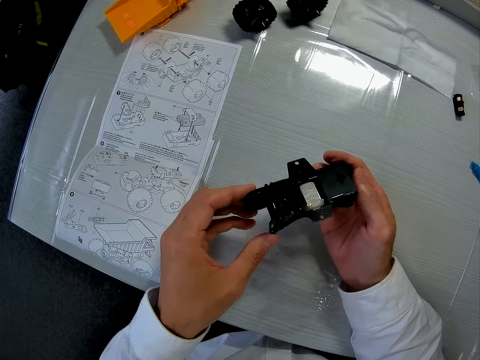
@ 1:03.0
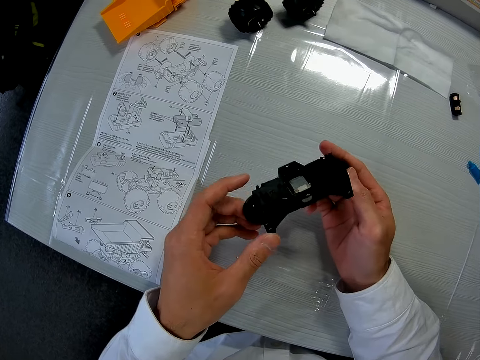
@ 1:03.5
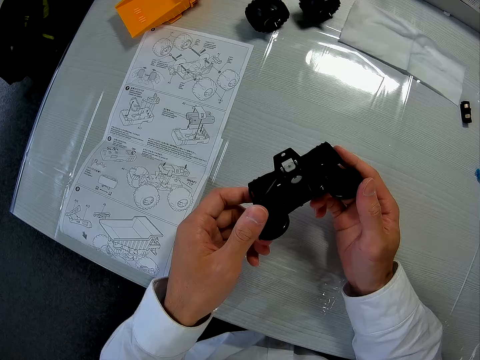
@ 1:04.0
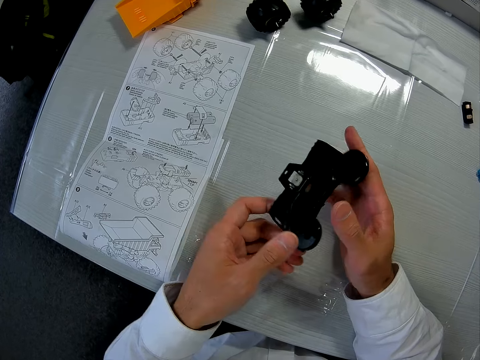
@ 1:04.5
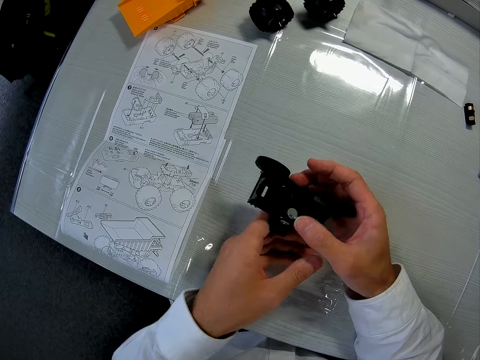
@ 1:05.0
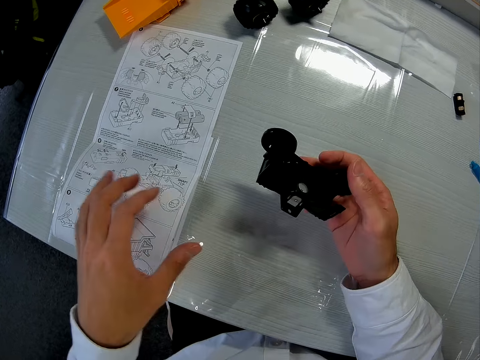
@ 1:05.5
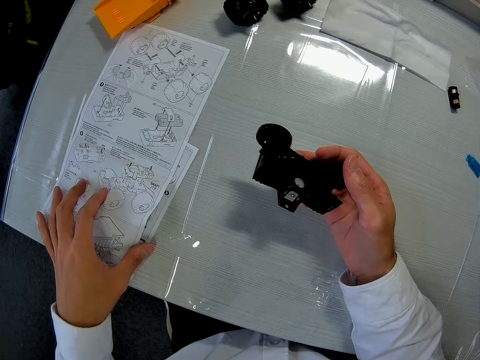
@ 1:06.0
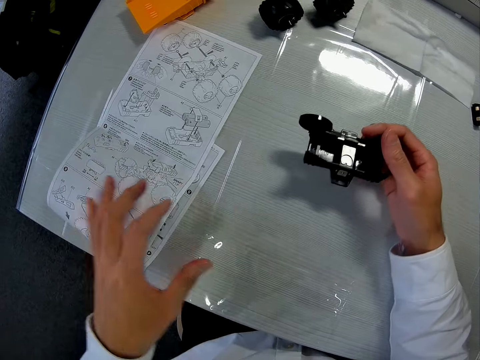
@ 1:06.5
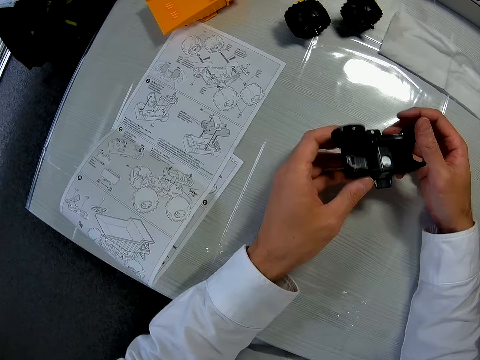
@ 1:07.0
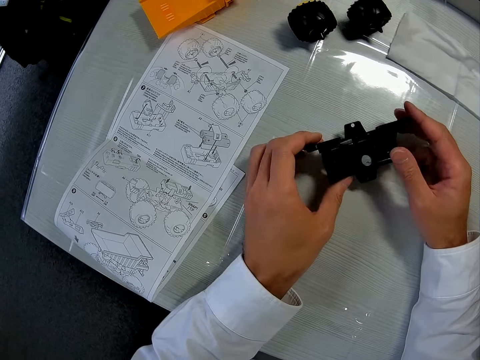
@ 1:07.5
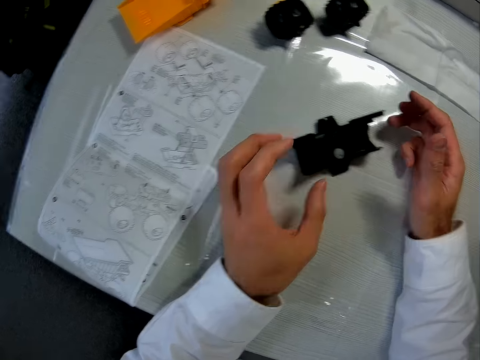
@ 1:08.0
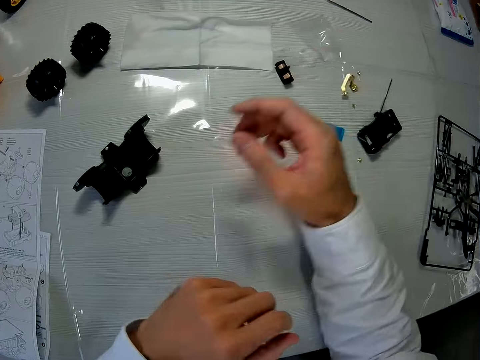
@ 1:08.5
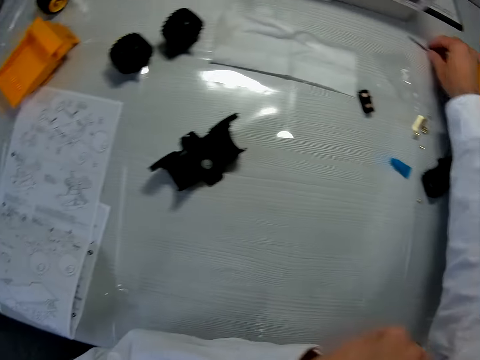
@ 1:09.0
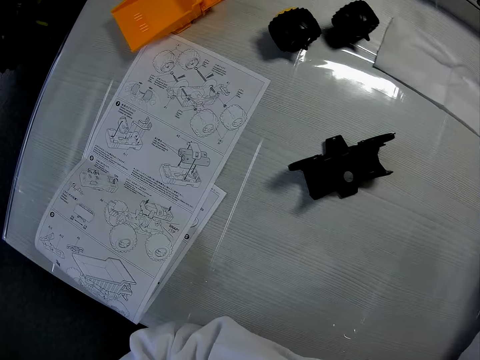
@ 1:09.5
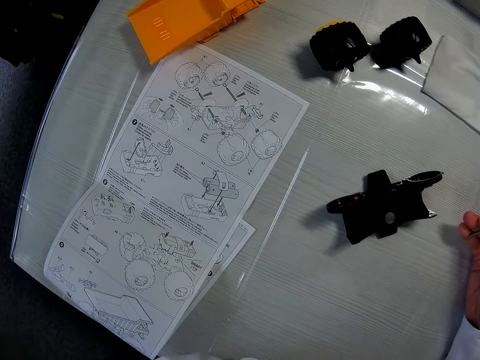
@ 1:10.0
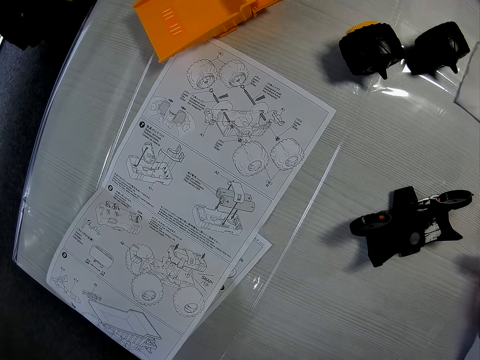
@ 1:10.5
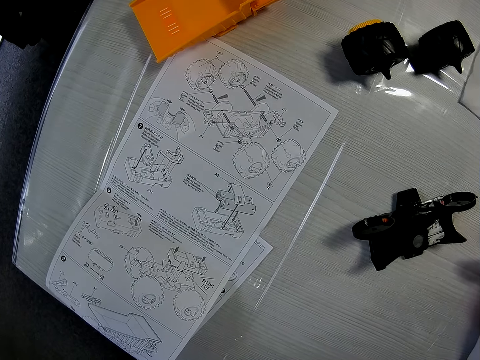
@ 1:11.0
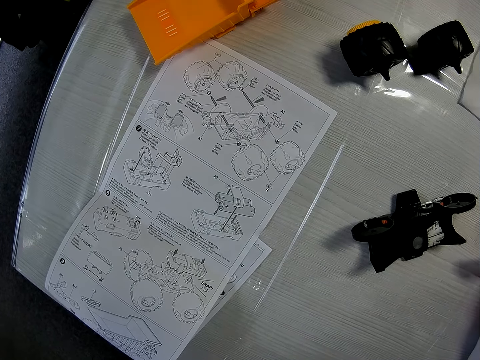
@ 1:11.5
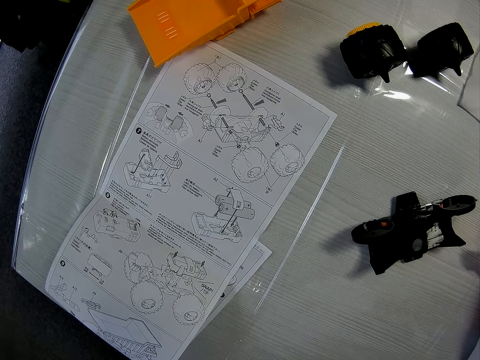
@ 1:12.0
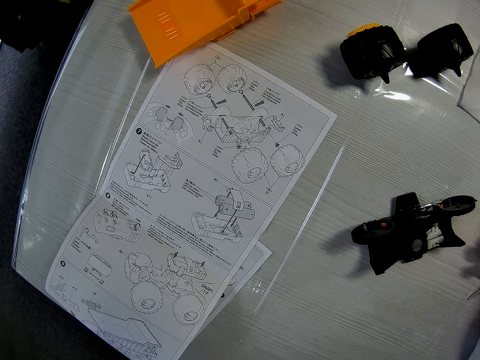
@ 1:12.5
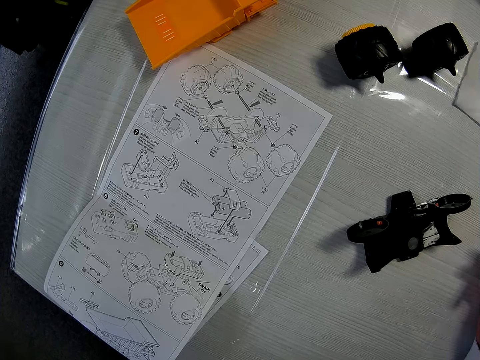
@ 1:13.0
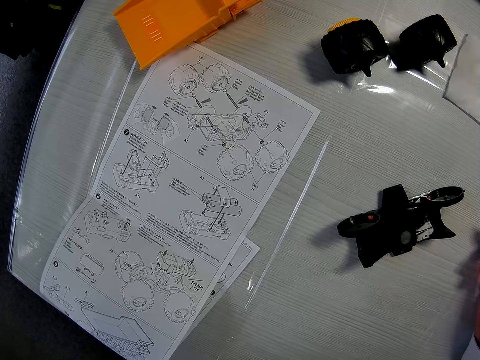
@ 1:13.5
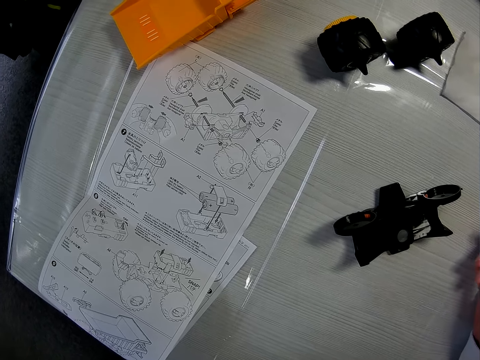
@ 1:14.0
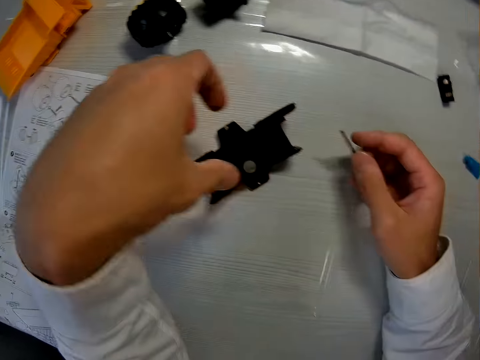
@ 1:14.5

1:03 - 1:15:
The camera wearer holds the Start Part with his hands. He holds the paper on the table with his left hand. He releases the paper on the table with his left hand. He holds the Start Part with his hands. He puts the Start Part on the table. He picks the axle shaft on the table. He holds the axle shaft with his hand.

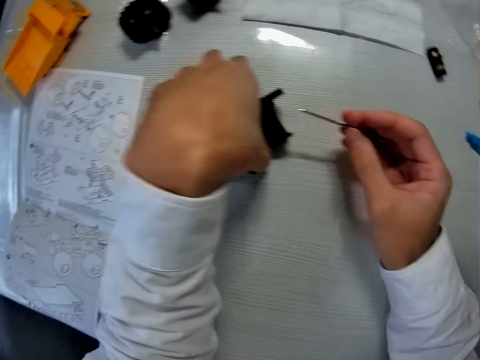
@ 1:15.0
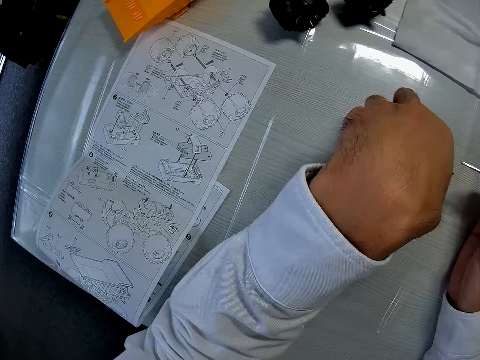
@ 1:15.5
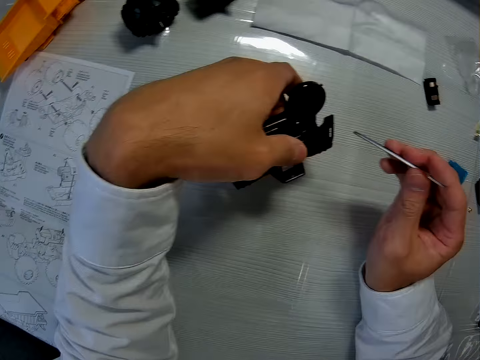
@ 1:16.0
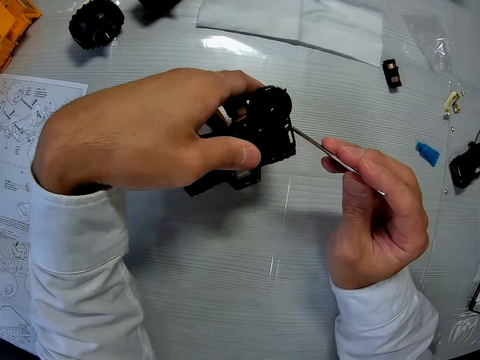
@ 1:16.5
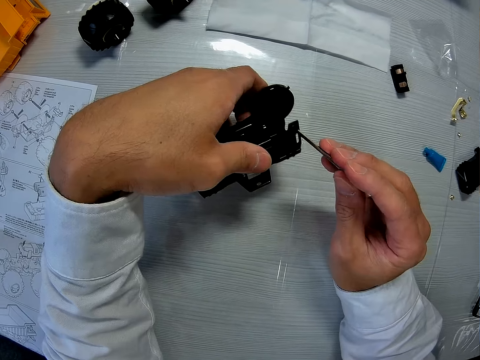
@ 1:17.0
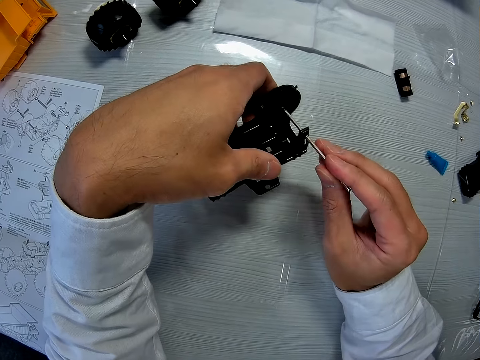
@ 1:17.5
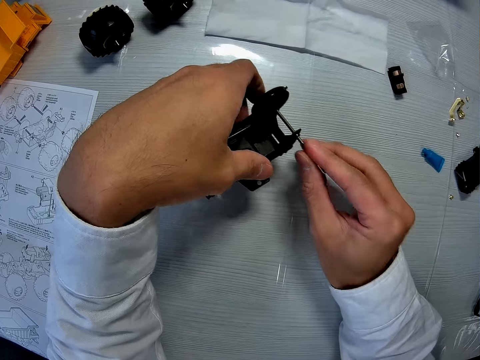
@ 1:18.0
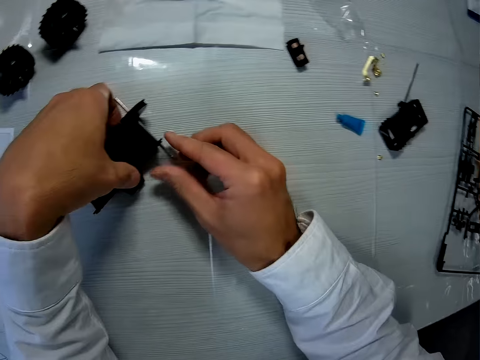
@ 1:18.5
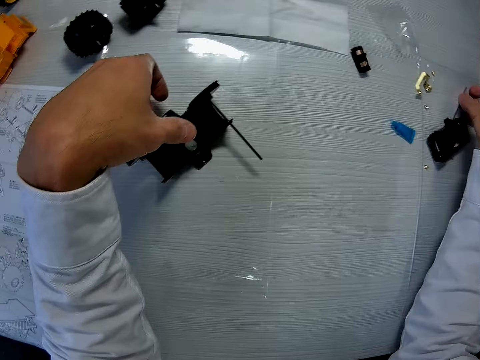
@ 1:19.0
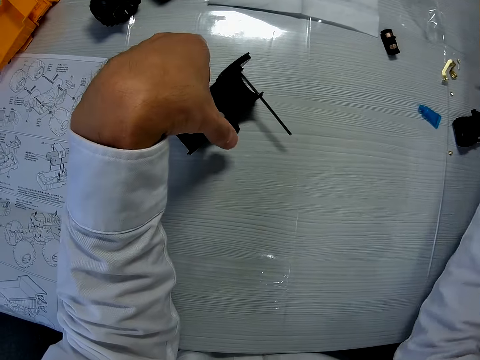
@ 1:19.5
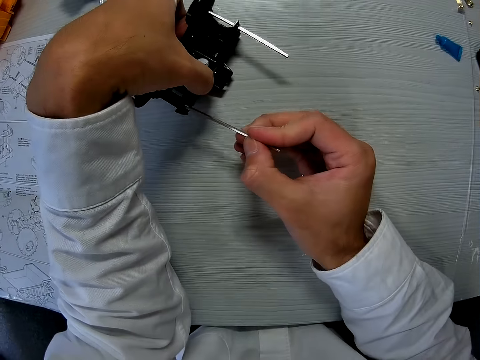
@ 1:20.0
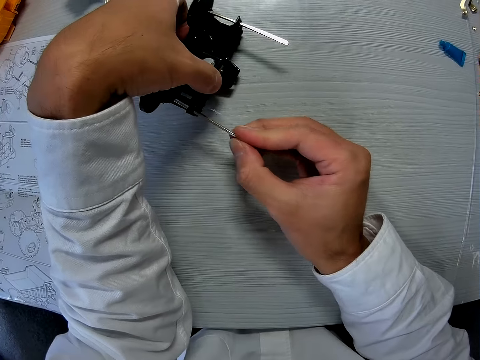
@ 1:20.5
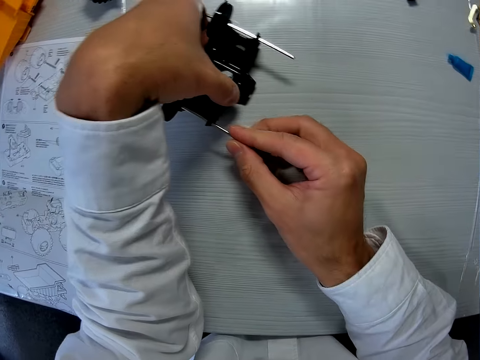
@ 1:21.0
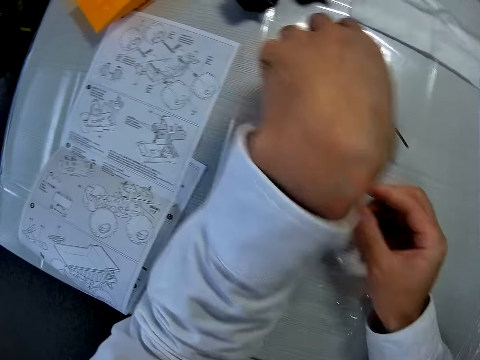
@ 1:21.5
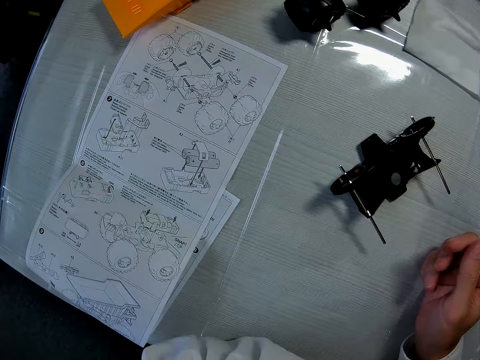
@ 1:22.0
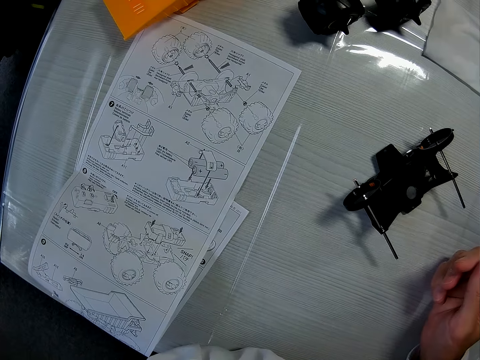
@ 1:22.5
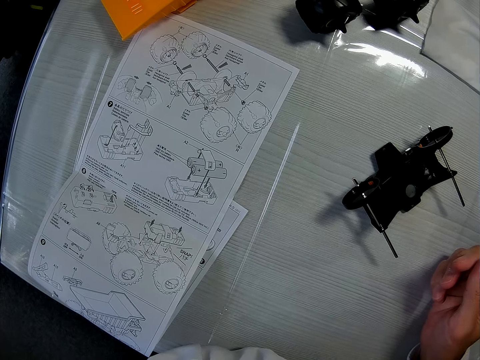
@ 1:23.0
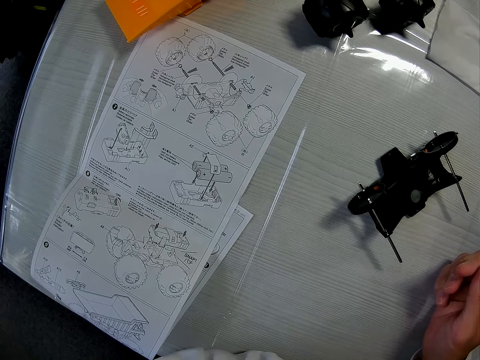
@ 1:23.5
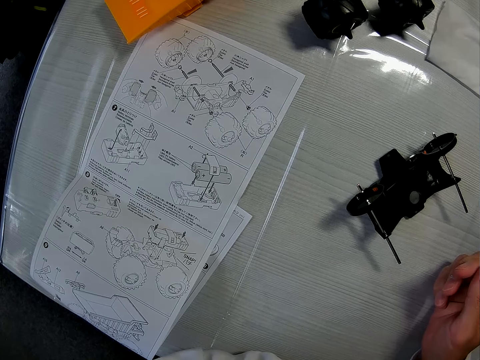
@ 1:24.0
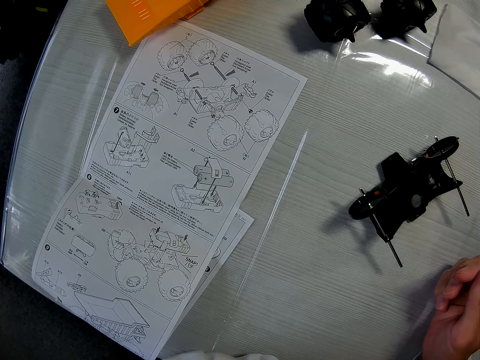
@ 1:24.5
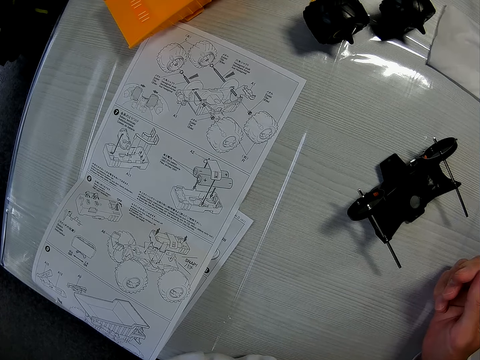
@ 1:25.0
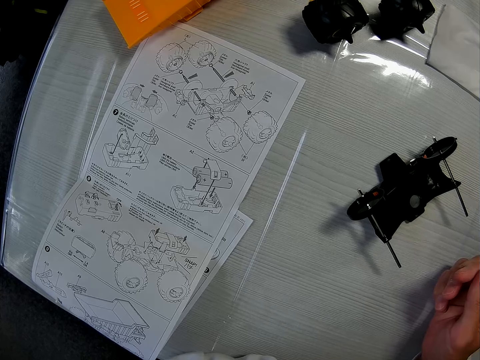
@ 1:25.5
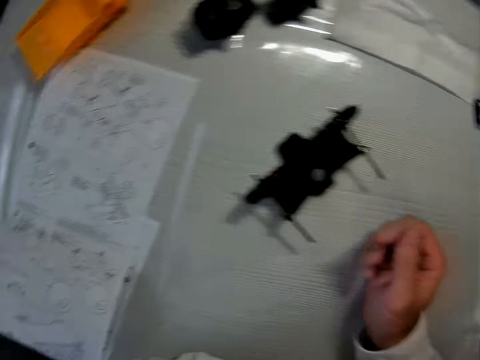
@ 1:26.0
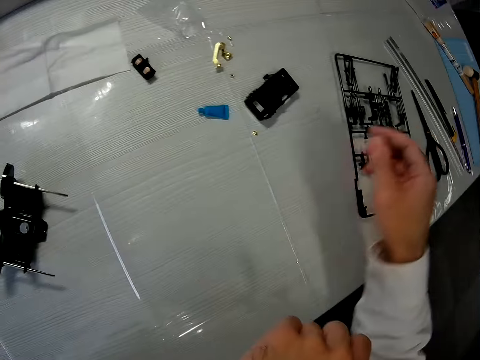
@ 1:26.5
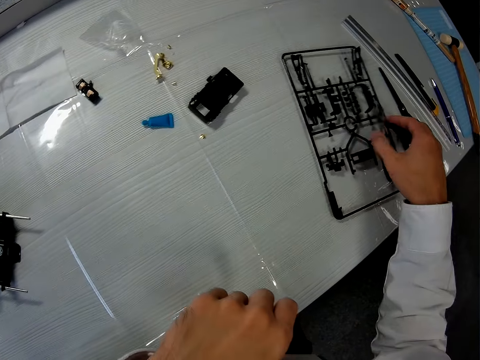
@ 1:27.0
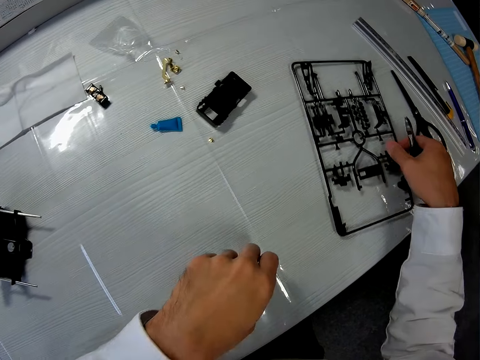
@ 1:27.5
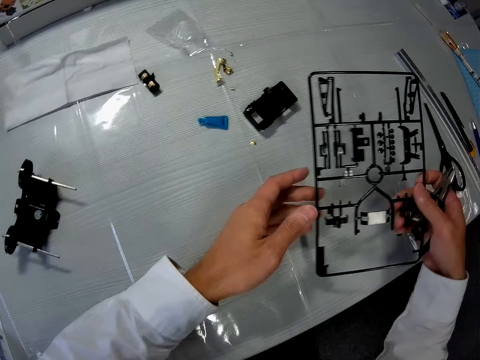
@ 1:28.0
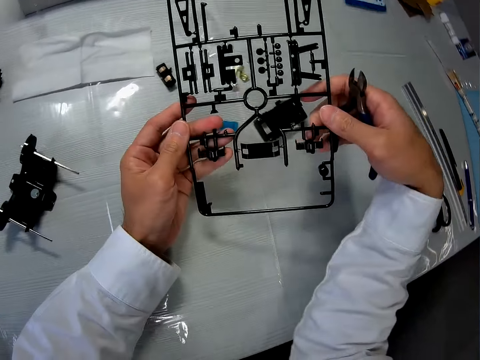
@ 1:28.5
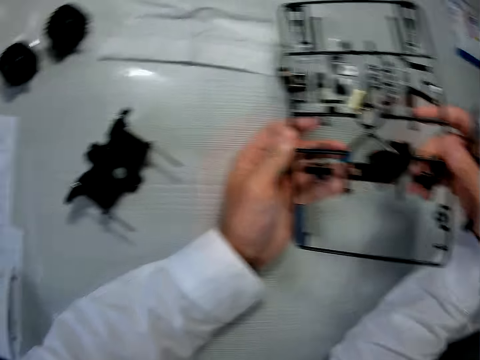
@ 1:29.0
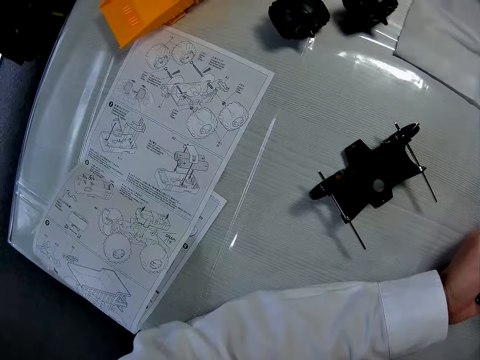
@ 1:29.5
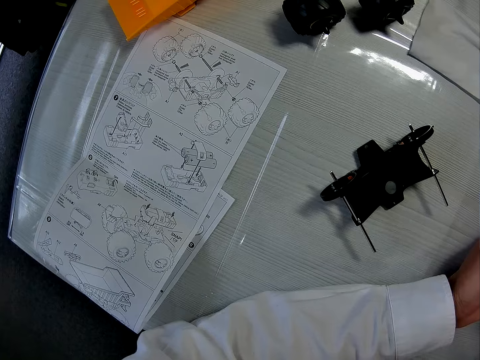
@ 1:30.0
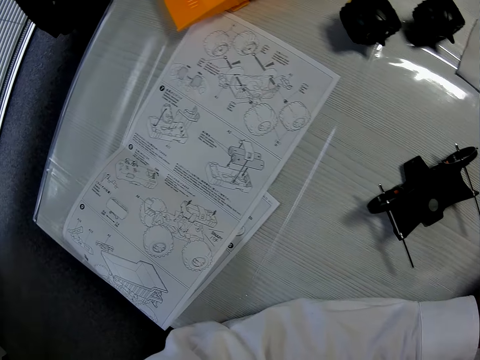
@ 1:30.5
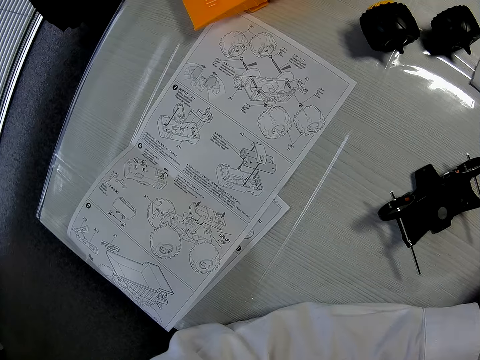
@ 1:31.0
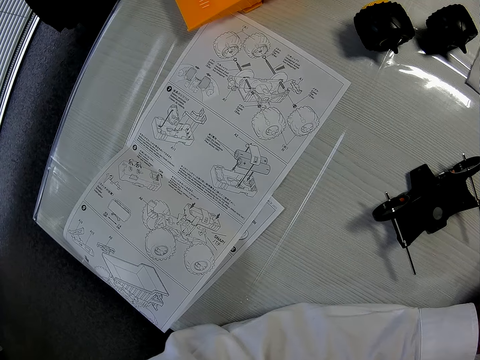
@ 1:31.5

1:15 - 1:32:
The camera wearer puts the axle shaft in the Start Part. He fixes the rear and front wheel bearing. He picks the axle shaft on the table. He puts the axle shaft in the Start Part. He puts the Start Part on the table and stands on the floor. He picks a pliers on the table. He picks up the toy car parts on the table. He holds something with his hands.
